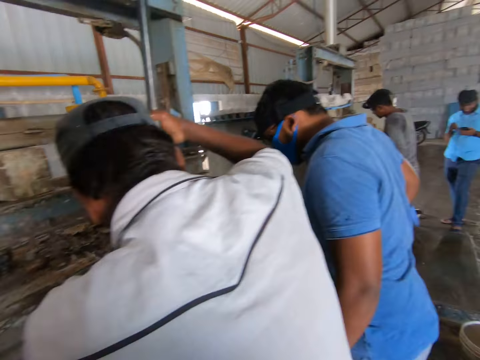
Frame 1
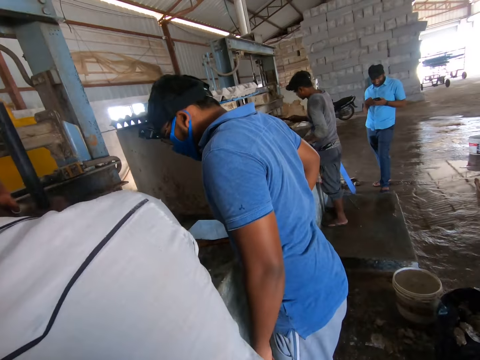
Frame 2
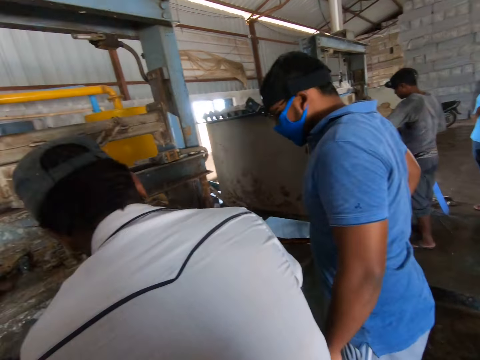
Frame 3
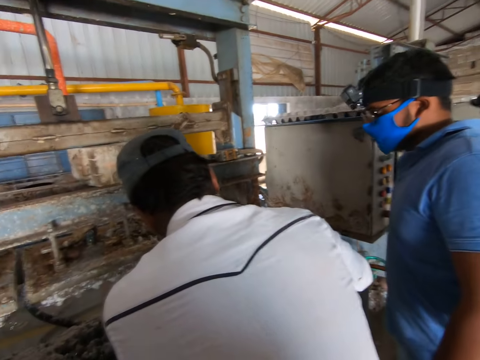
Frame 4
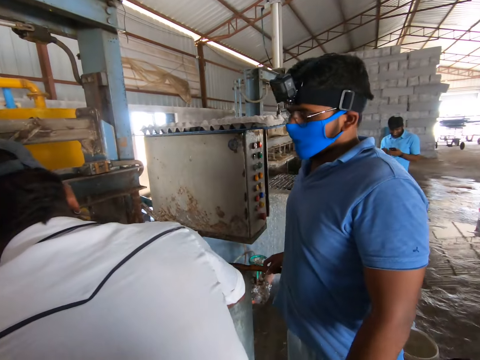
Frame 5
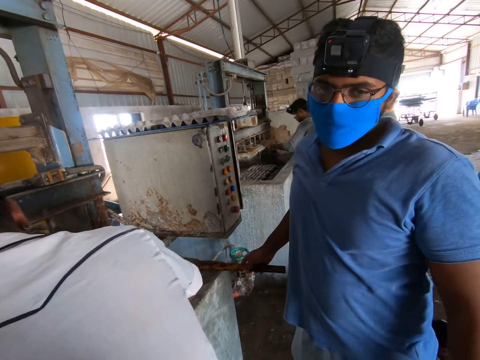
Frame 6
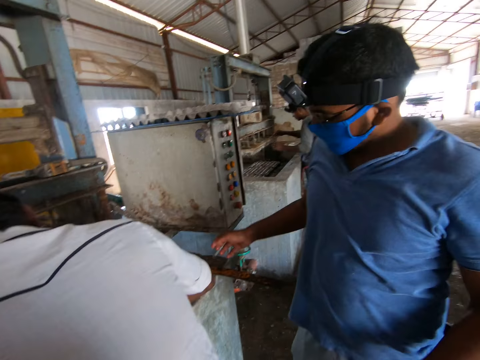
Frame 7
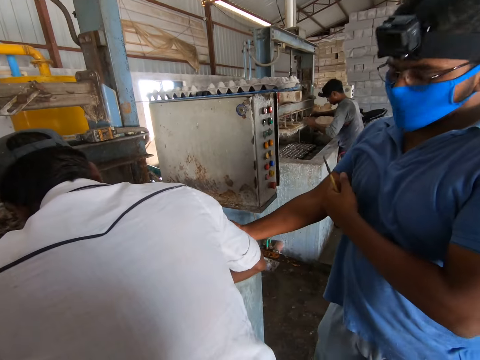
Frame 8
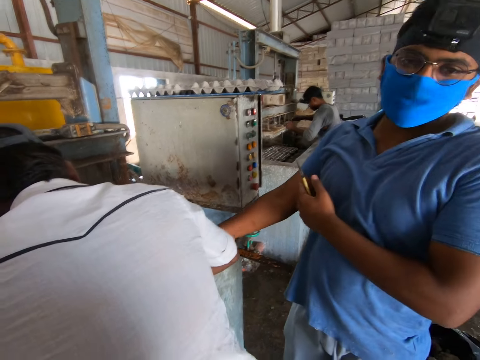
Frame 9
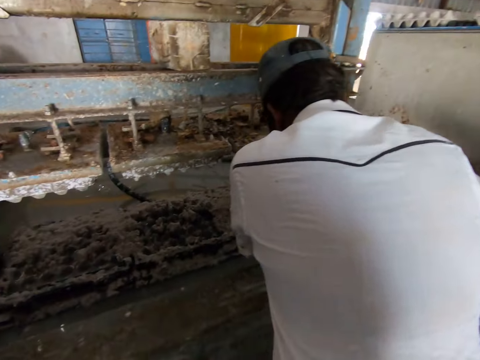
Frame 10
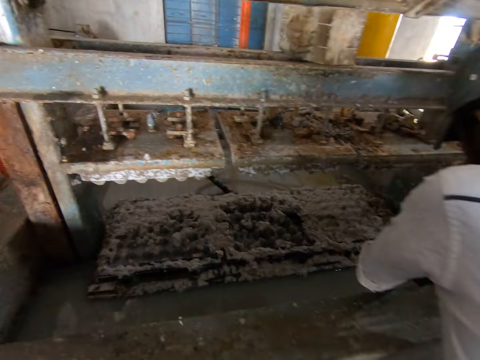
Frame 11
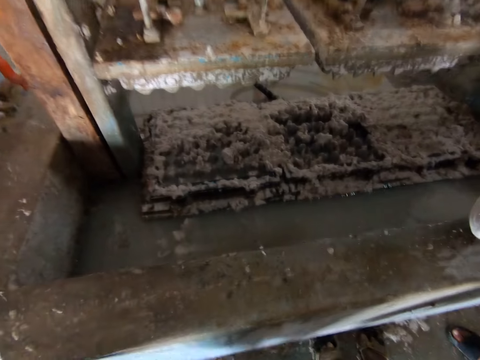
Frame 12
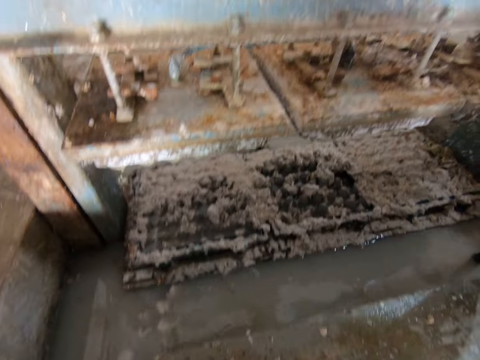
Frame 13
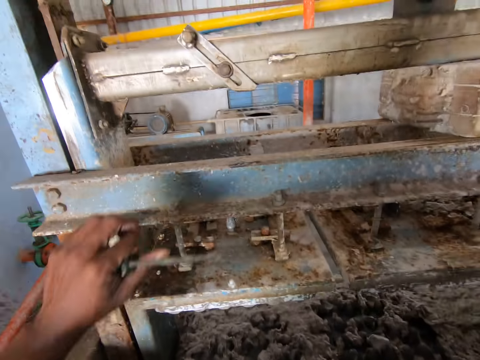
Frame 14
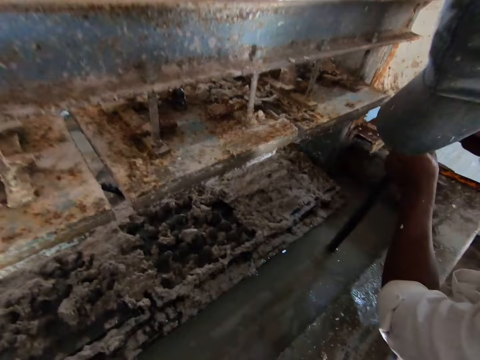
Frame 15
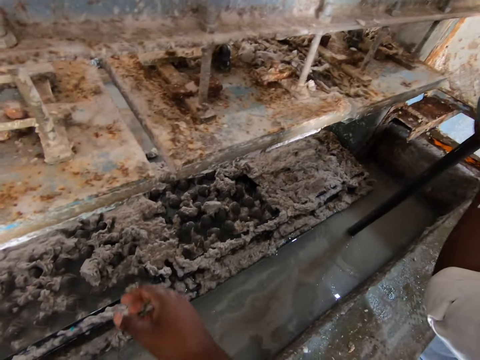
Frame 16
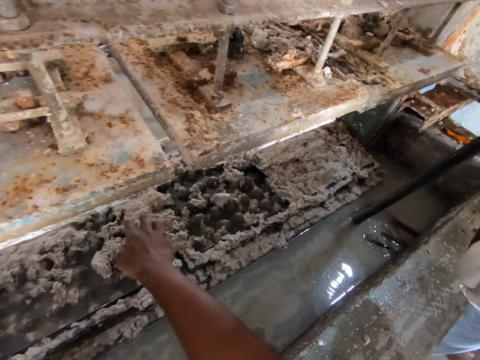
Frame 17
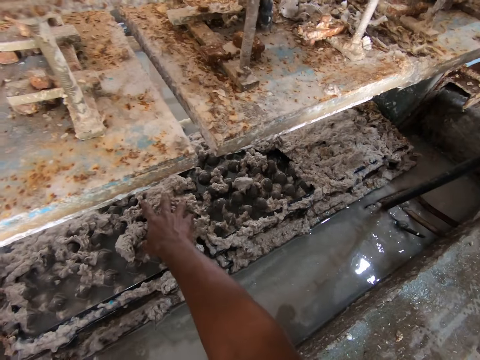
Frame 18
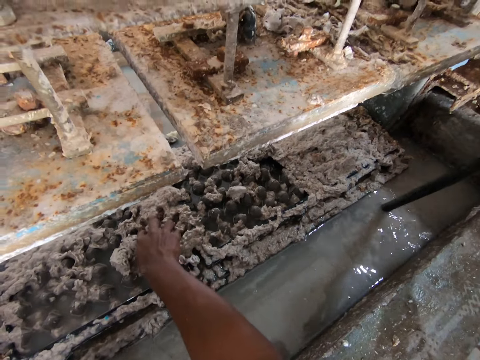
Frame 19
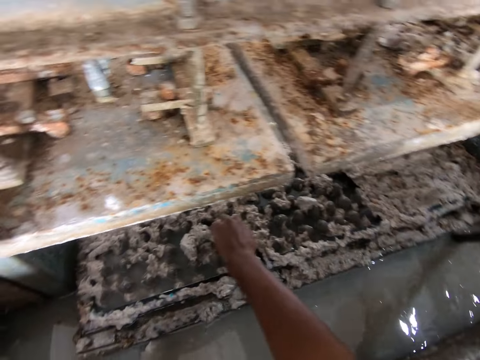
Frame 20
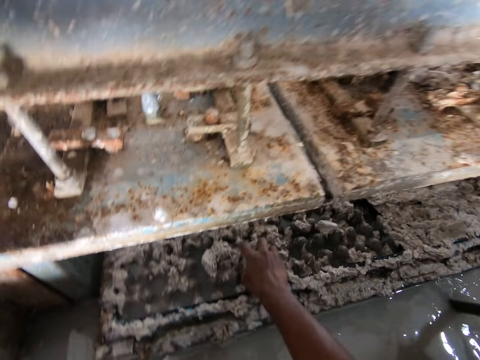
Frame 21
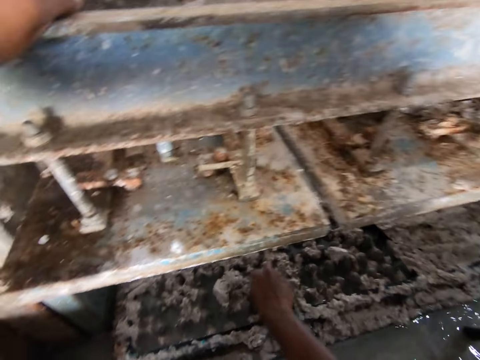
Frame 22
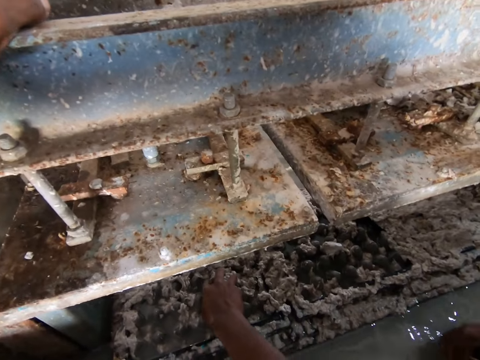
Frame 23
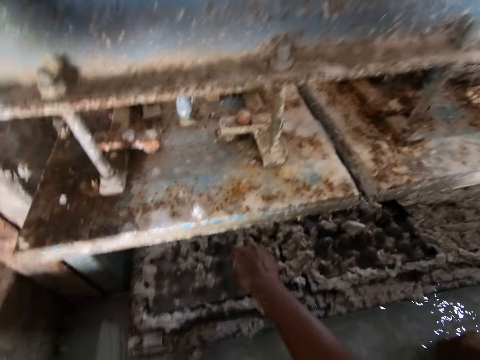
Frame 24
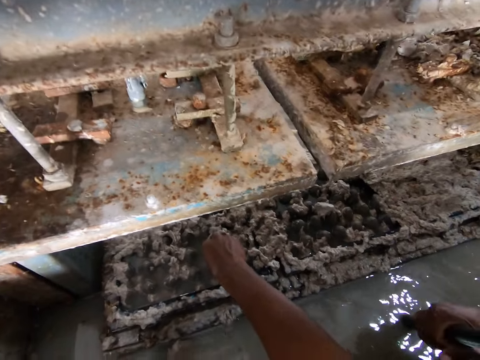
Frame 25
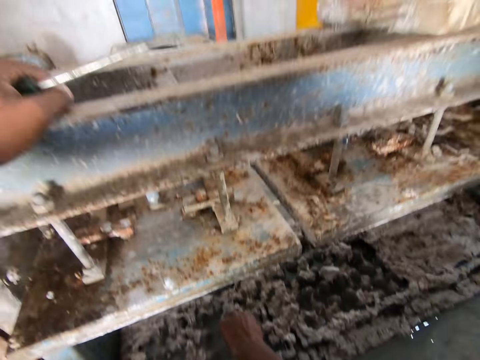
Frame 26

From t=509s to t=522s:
The man talks to the camera wearer. The camera wearer looks around. They touch the tray making machine. They look around. They remove the paper from the egg tray machine. They pick up waste.

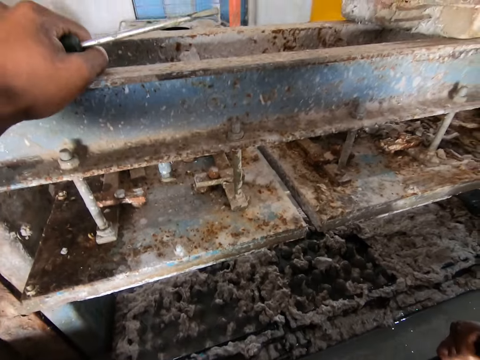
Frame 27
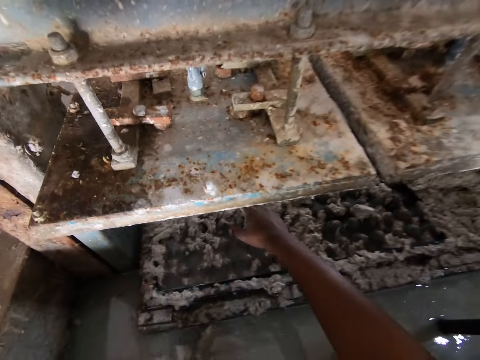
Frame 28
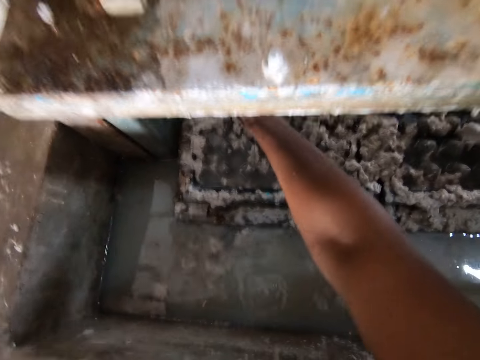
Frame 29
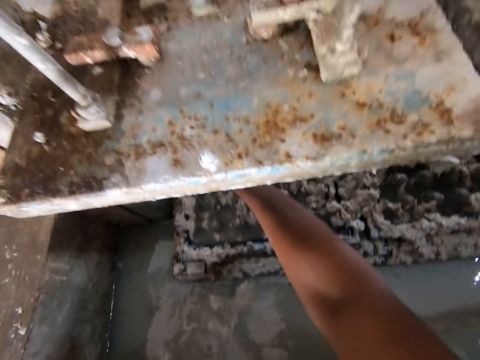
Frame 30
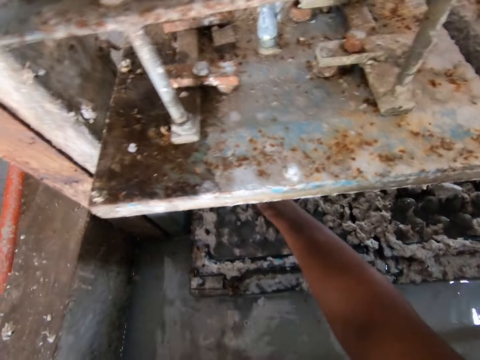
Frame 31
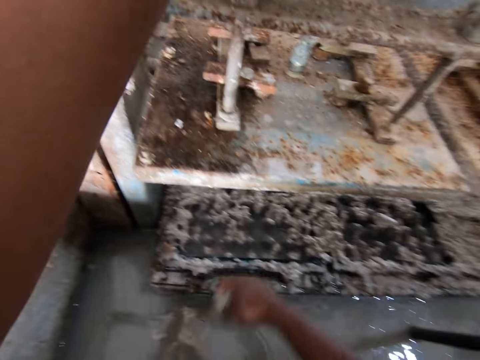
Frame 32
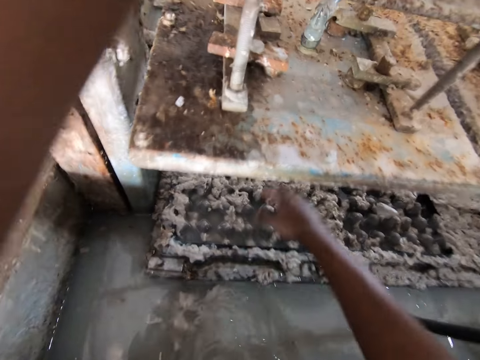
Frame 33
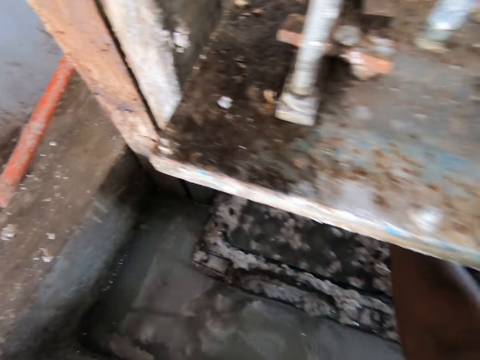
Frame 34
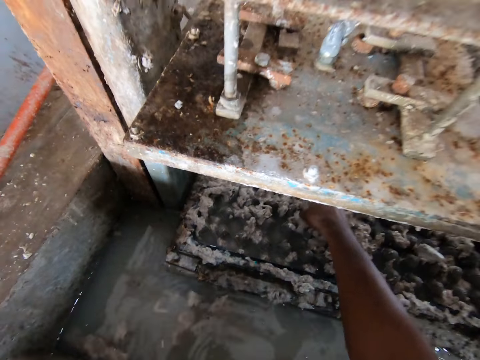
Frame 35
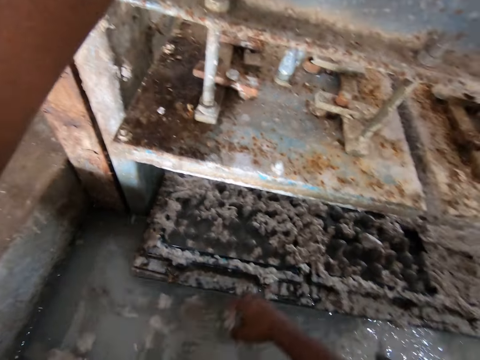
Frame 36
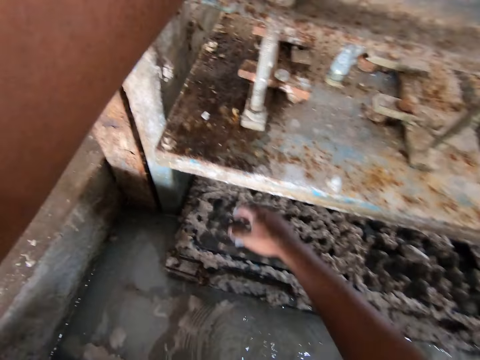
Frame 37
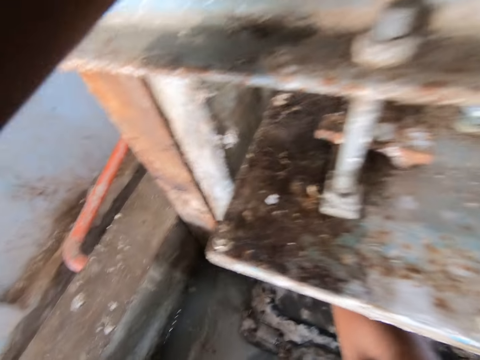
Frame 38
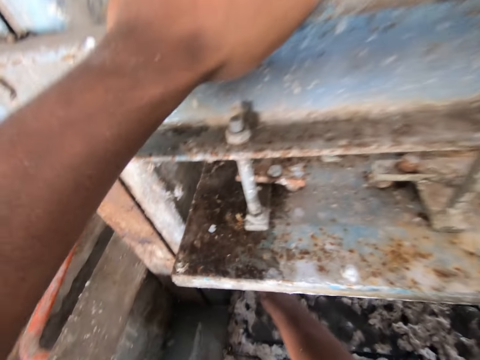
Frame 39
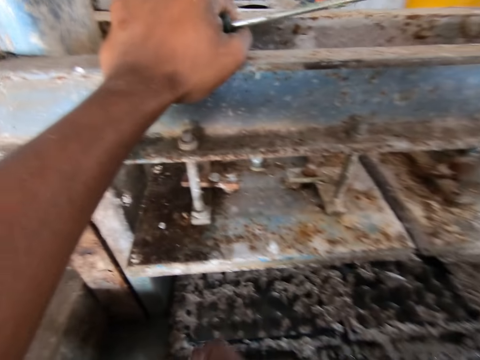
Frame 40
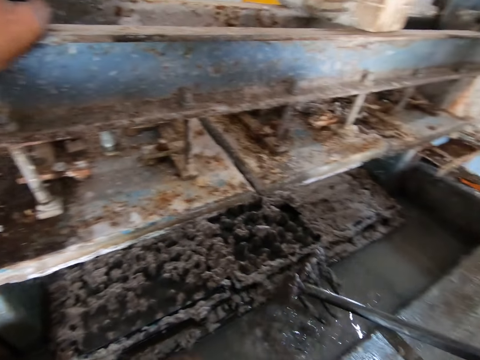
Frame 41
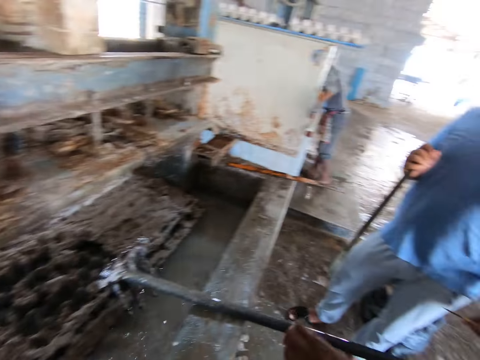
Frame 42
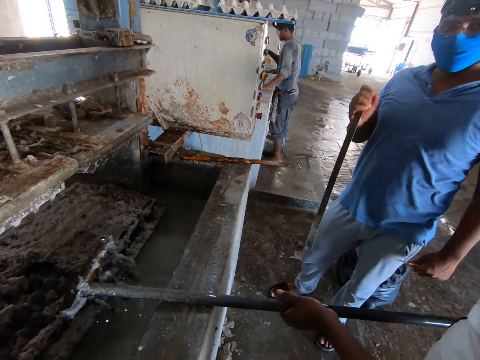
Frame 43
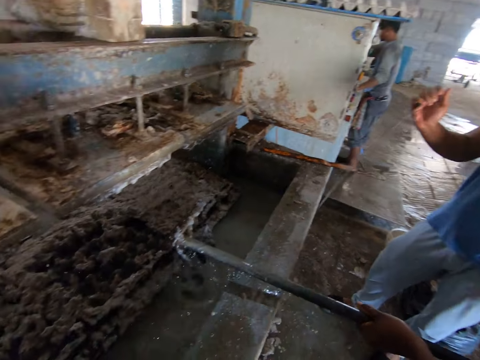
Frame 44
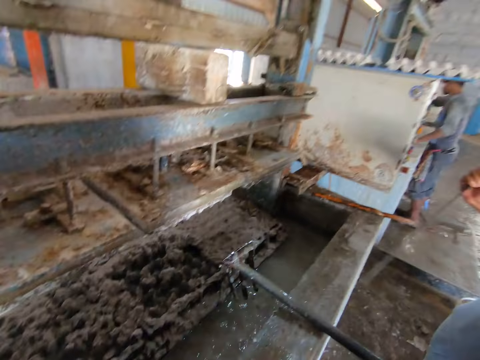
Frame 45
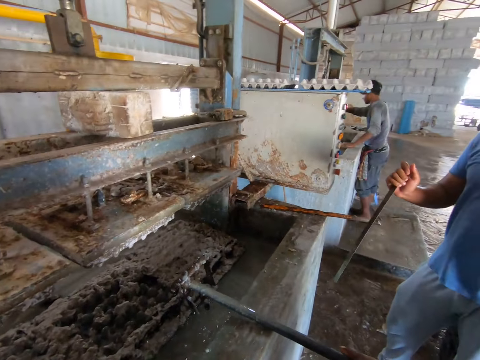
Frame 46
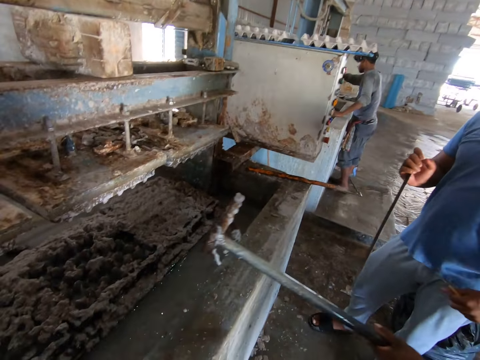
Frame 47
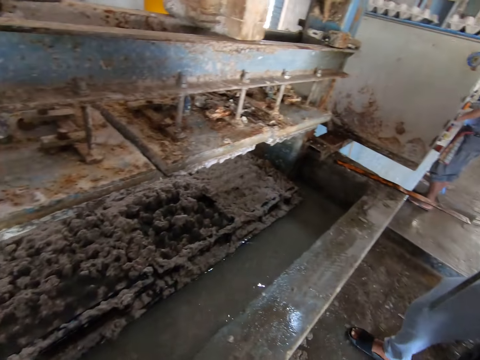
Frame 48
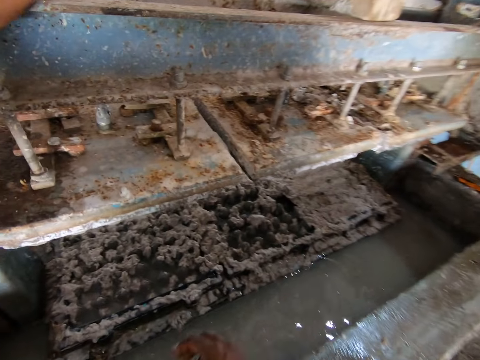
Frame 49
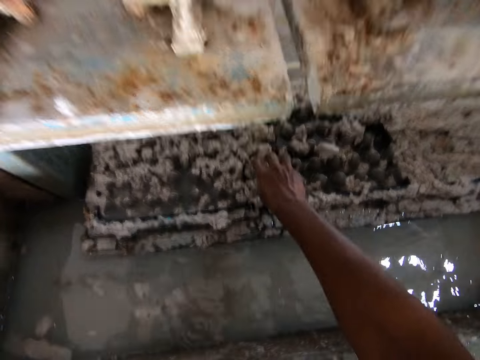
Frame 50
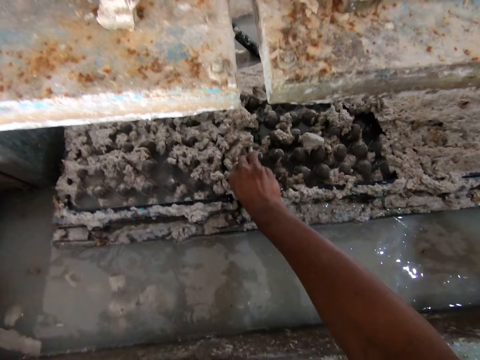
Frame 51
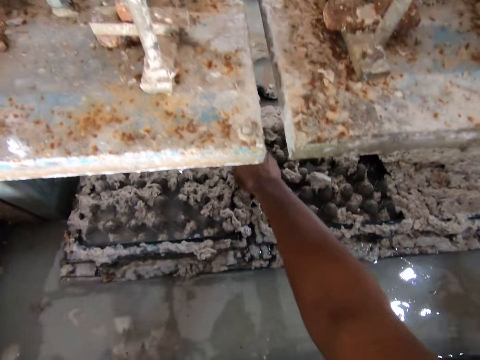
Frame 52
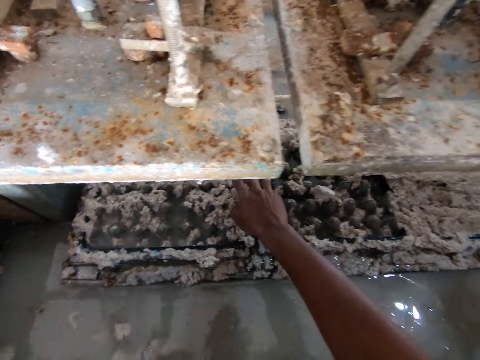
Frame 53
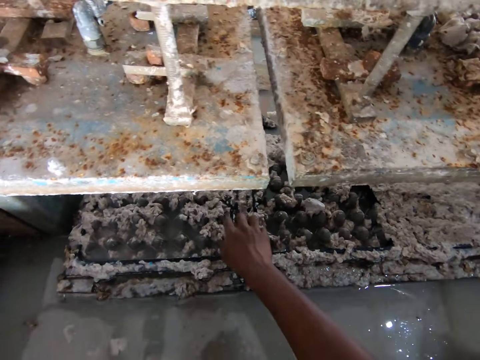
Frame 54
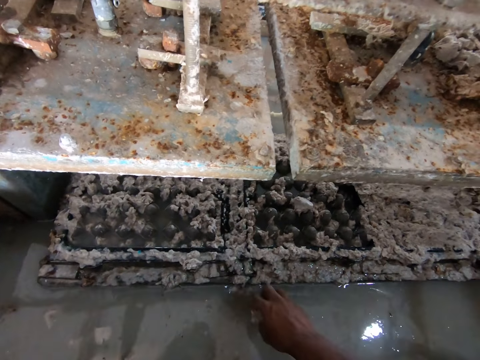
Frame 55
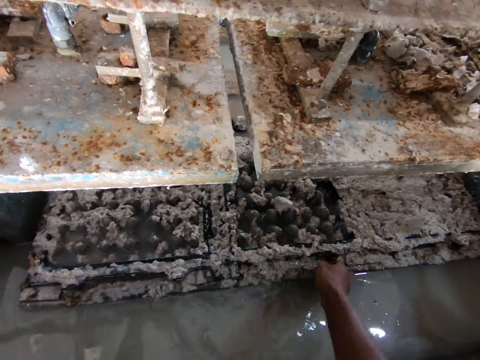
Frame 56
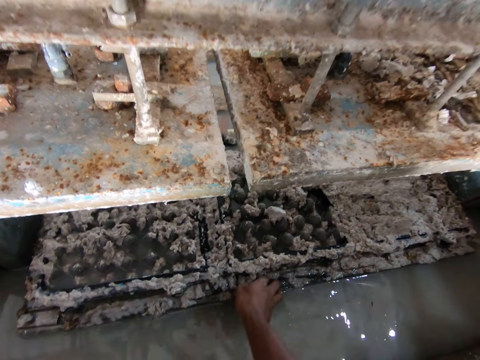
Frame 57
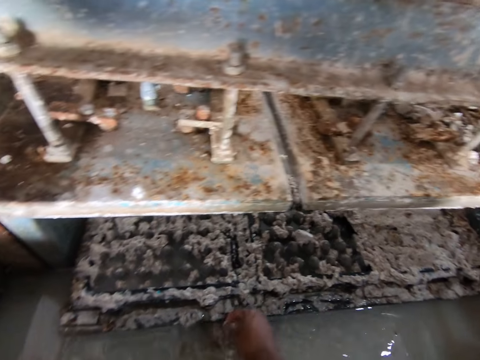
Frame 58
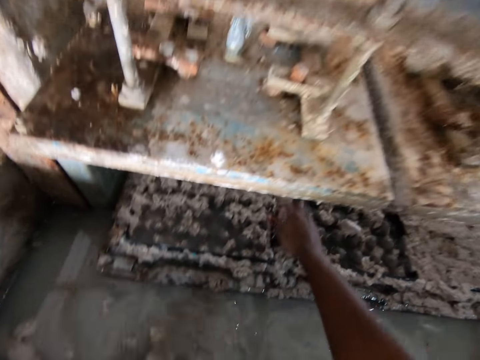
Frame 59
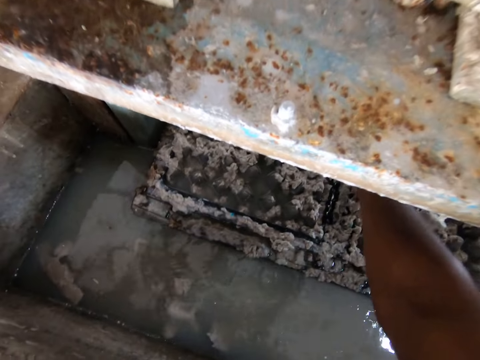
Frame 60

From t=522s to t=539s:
The camera wearer puts the paper in the water. They remove the paper from the egg tray machine. They put the paper in the water. They look around. They remove the paper from the egg tray machine. They put the paper in the water. They look around. The man talks to the camera wearer. The camera wearer looks around. They talk to the man. They remove the paper from the egg tray machine. They put the paper in the water. They remove the paper from the egg tray machine.
